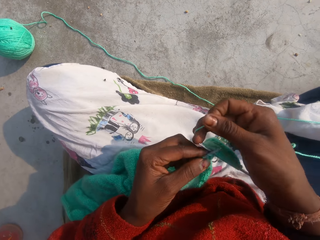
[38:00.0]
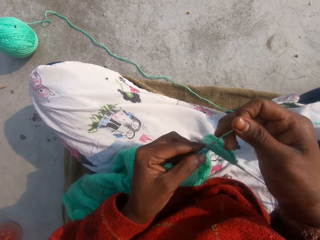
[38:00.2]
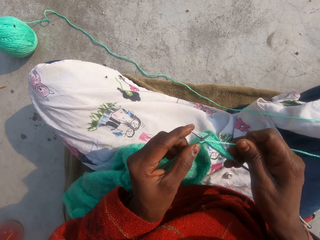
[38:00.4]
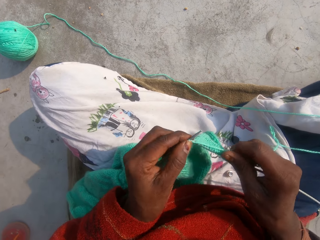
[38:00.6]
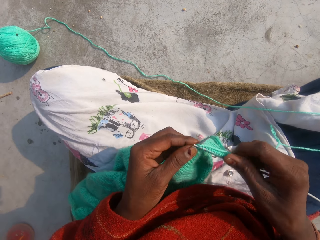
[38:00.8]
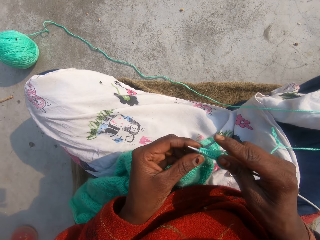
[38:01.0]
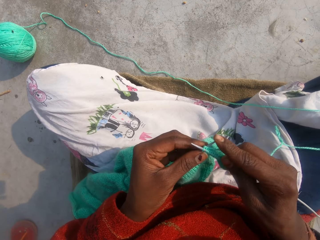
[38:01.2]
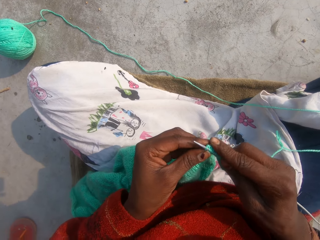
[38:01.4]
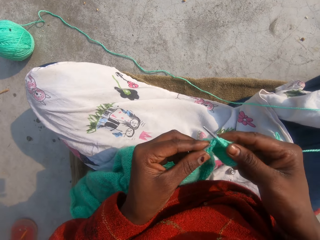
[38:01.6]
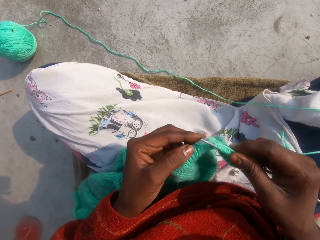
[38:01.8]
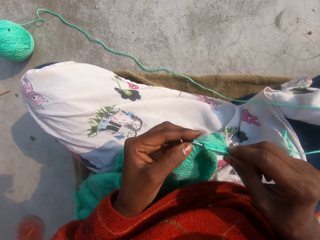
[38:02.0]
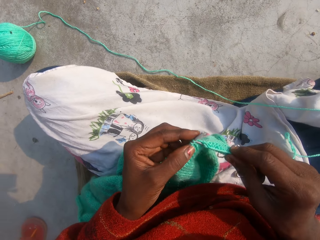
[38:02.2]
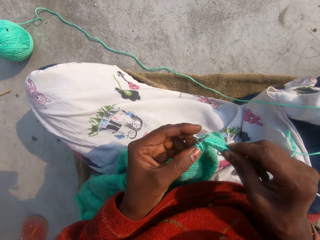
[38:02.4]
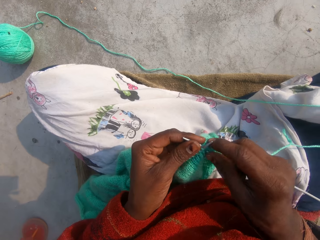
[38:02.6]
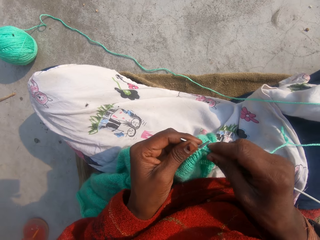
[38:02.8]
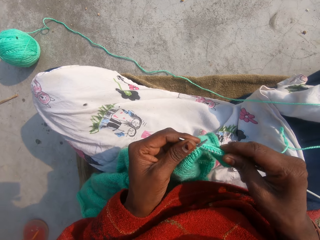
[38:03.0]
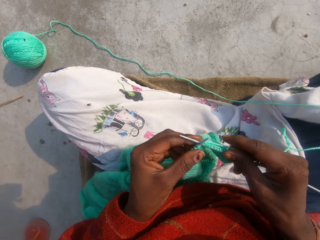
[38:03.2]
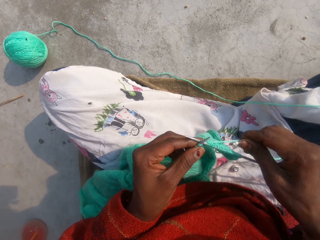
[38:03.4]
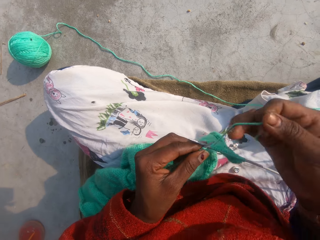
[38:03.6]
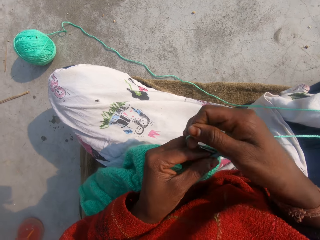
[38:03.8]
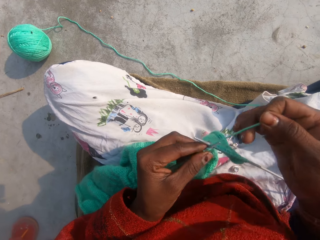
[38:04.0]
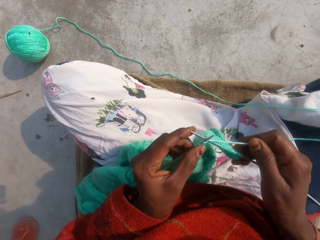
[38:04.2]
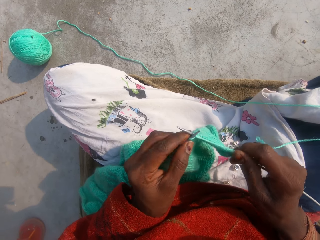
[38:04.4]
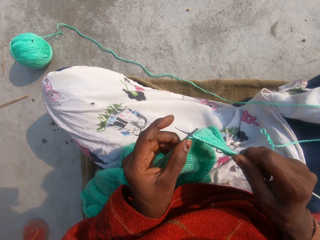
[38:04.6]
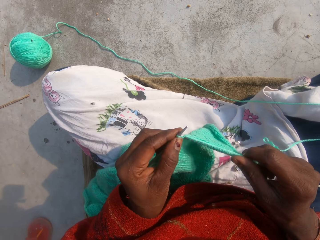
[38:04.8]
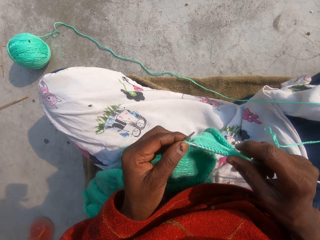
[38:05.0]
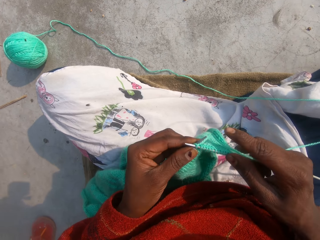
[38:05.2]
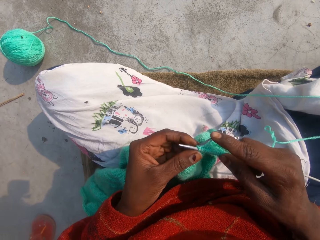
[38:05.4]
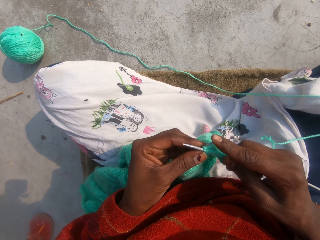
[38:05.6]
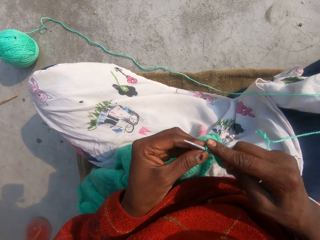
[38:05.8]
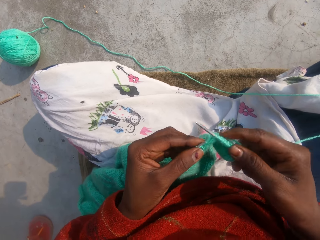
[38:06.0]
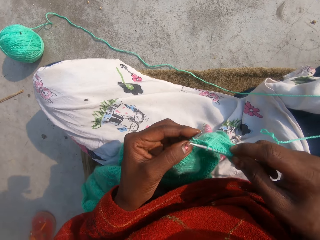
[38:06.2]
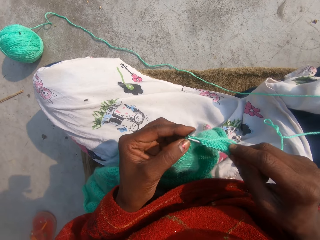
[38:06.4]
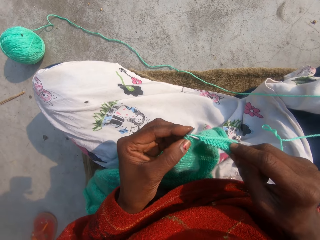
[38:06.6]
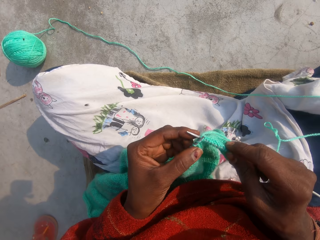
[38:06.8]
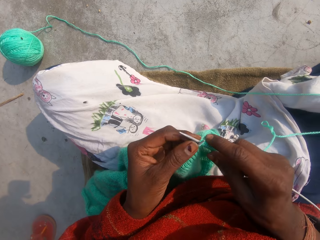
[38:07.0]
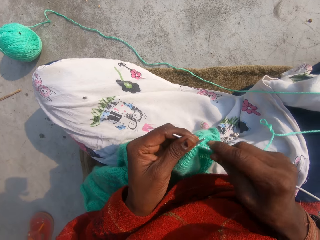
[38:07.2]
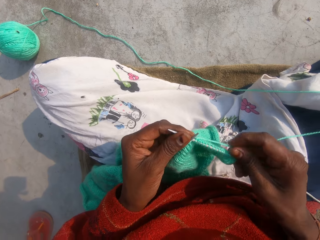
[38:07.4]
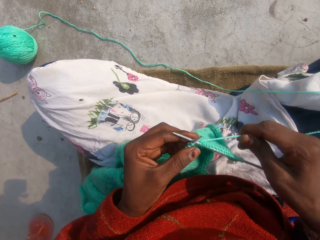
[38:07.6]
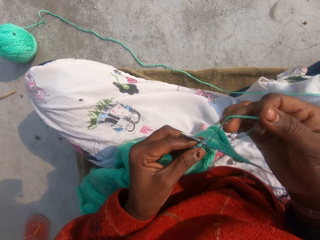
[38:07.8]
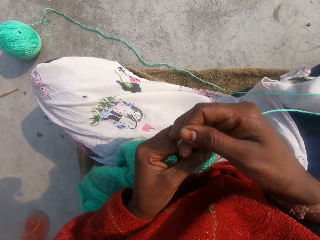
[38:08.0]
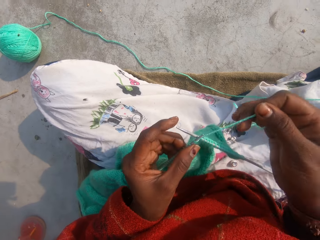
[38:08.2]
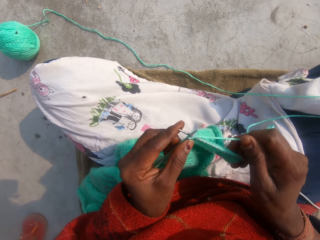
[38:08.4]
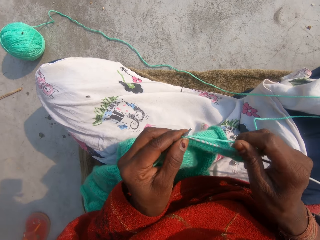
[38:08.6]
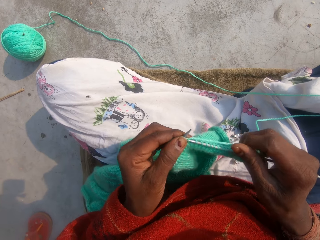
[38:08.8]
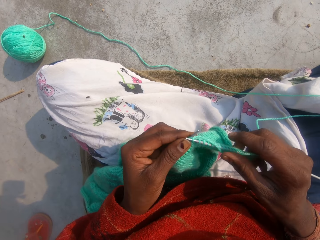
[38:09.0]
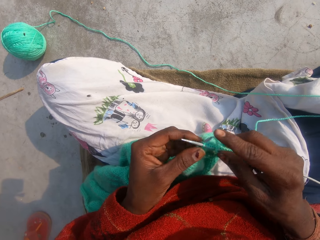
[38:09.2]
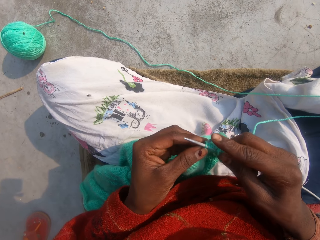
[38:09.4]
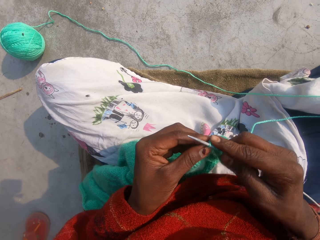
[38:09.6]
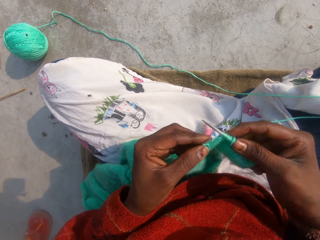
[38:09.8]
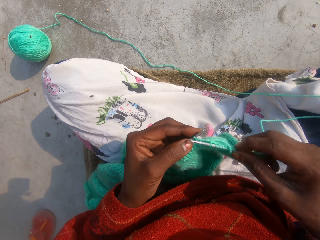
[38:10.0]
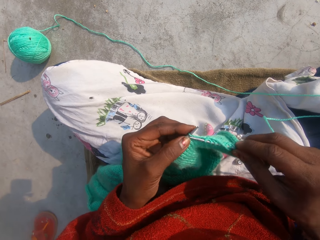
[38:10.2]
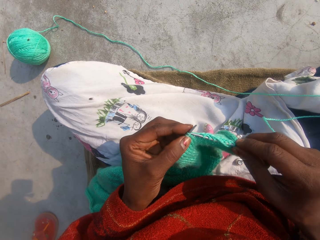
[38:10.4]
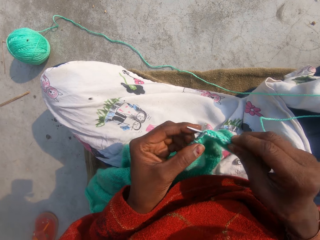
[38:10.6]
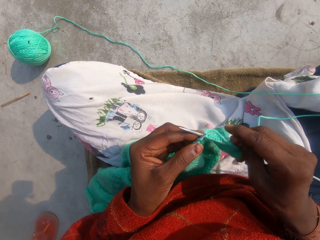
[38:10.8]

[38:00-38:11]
The camera wearer shakes his legs. He sews the piece of crochet.

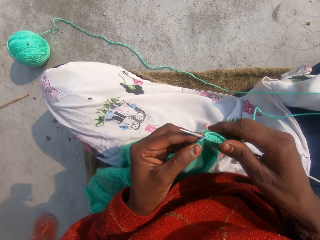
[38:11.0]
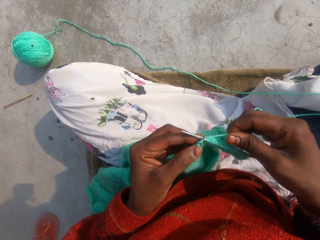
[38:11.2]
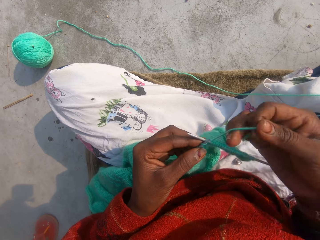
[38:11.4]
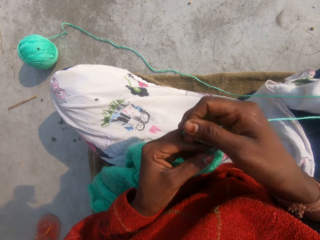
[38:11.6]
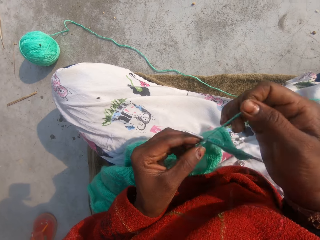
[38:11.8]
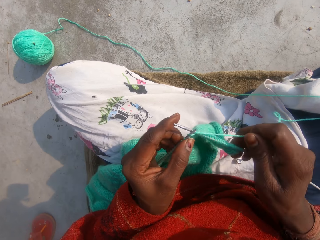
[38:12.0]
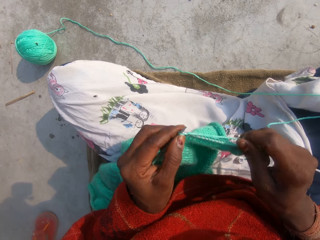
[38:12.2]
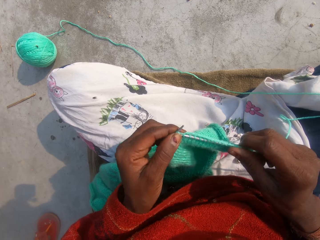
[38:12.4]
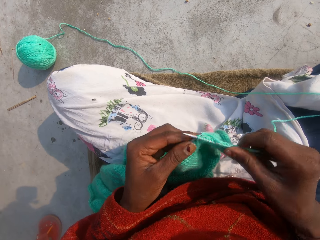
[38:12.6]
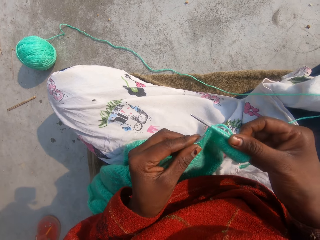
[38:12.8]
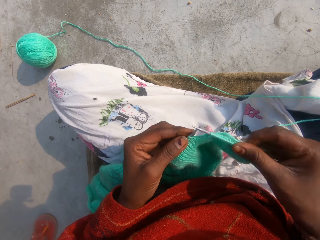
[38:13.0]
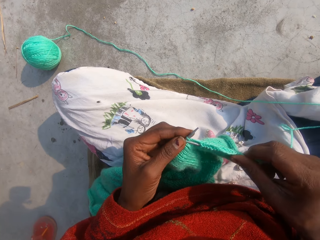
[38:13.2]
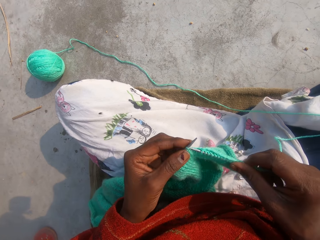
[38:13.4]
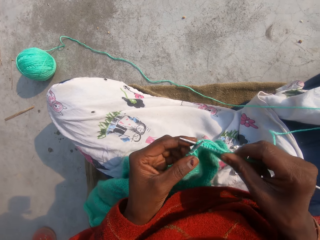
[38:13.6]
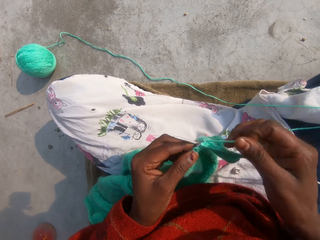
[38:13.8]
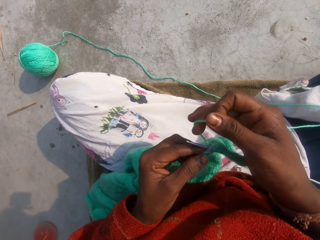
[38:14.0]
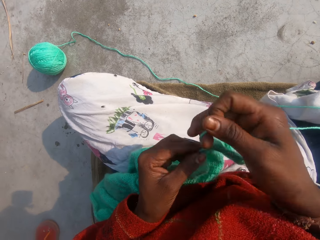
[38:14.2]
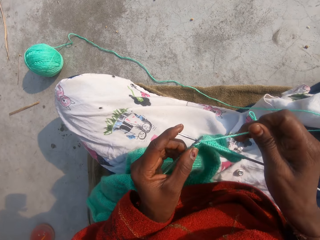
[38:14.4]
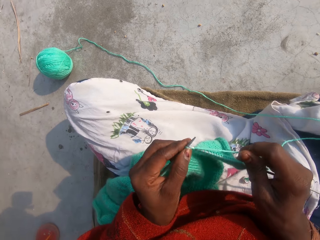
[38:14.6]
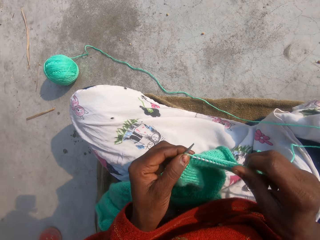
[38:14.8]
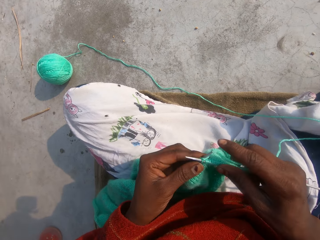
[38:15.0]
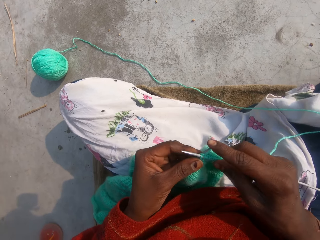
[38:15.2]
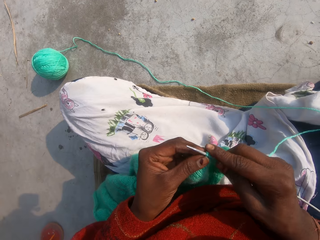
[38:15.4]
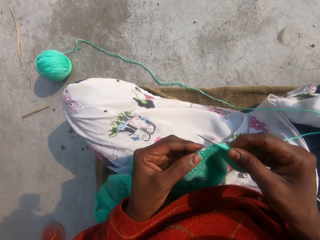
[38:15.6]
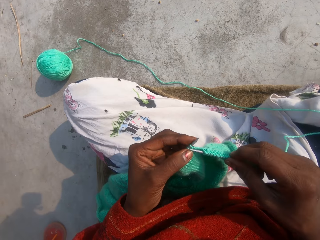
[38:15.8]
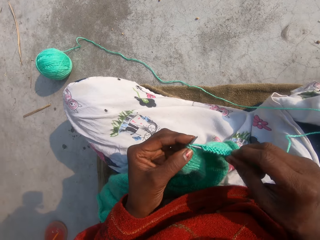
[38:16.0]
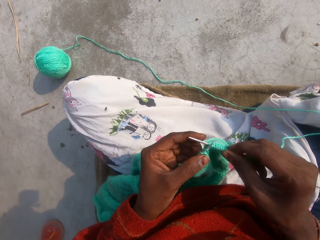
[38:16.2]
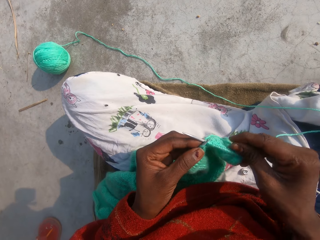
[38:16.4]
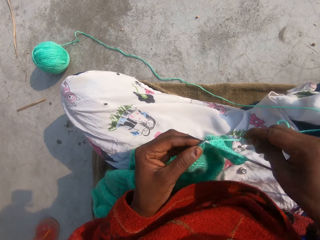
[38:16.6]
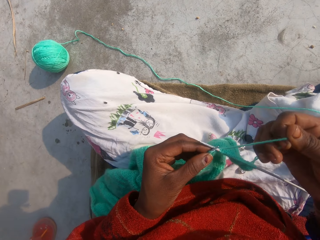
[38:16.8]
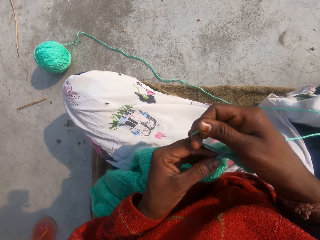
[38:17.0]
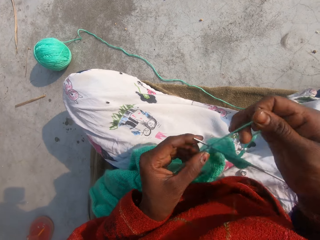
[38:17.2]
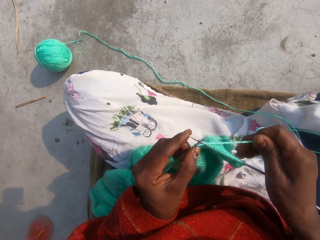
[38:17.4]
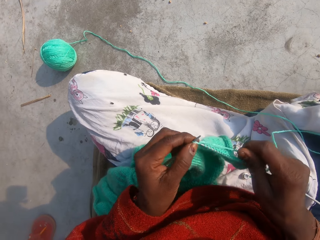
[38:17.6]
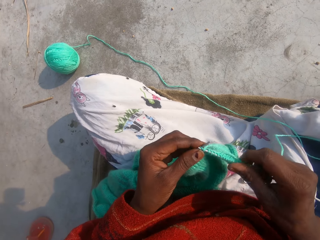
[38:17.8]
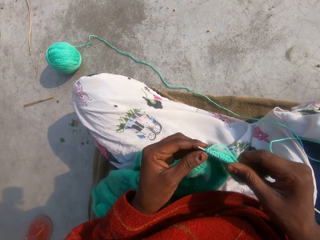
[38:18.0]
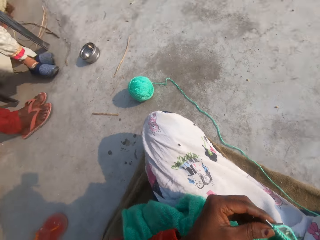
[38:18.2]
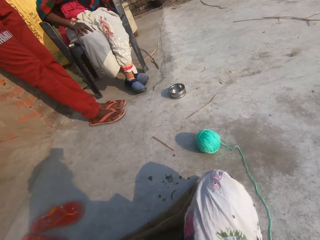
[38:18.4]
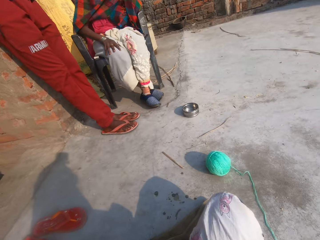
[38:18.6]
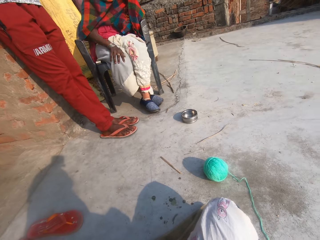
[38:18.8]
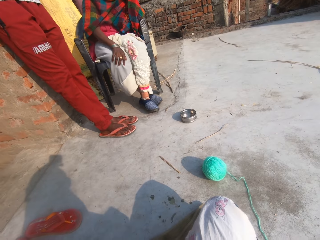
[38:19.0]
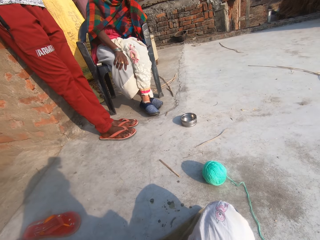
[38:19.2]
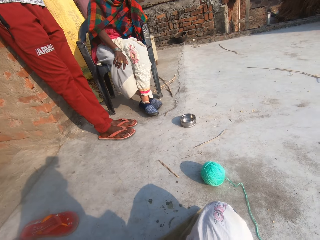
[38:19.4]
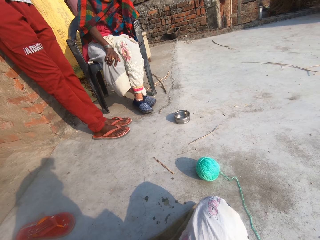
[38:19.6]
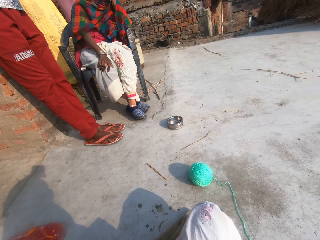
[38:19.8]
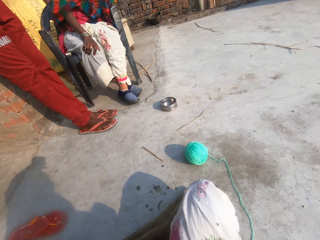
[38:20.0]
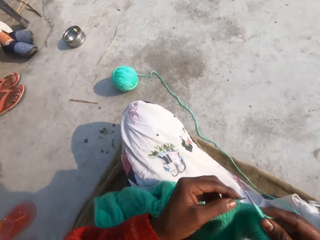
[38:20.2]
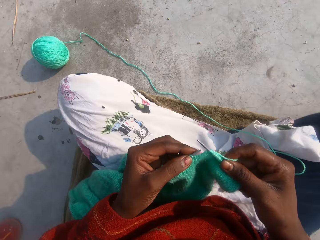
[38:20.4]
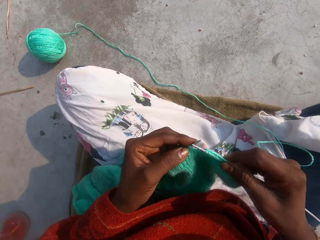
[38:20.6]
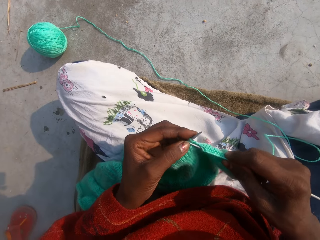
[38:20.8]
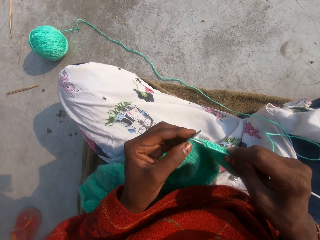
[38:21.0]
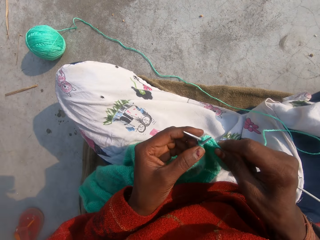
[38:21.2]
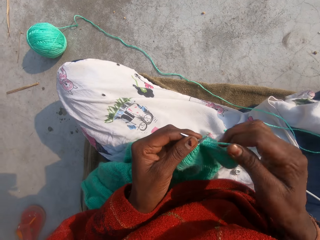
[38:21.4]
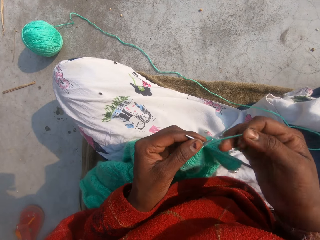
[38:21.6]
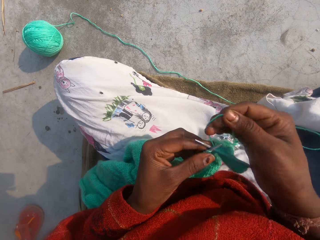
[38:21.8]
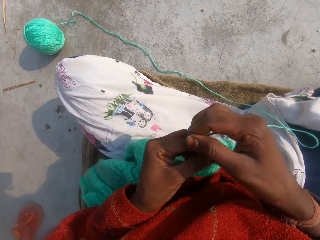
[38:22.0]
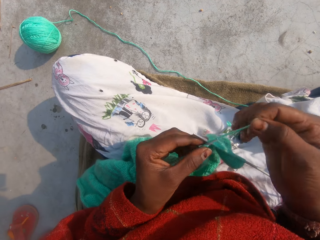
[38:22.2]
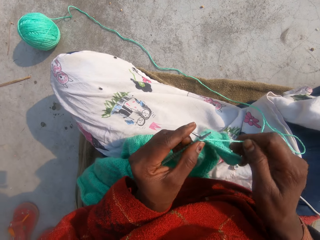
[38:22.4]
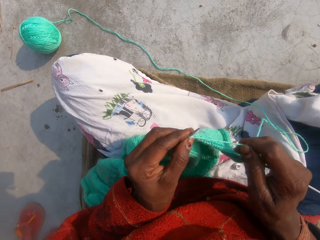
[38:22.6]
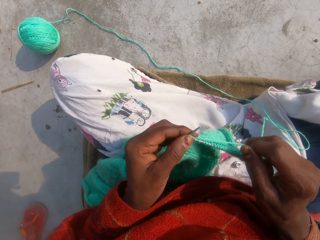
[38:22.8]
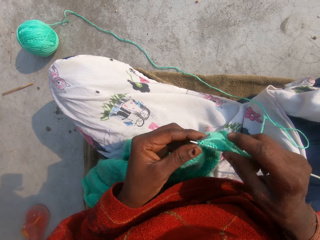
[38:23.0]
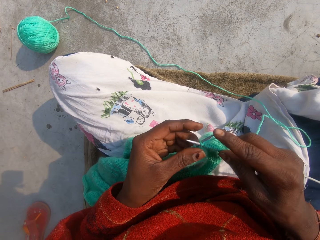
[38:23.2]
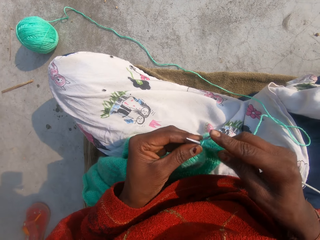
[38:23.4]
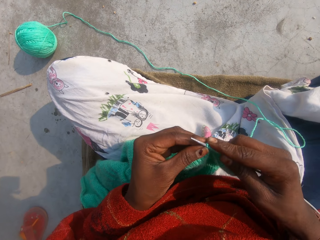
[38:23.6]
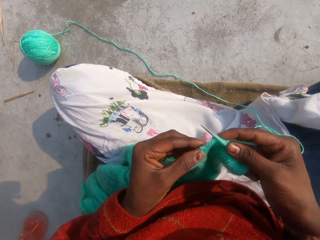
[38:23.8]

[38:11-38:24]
The camera wearer converses. They sew the piece of crochet. They converse. They look at a man and a woman. They converse. They sew the piece of crochet.
